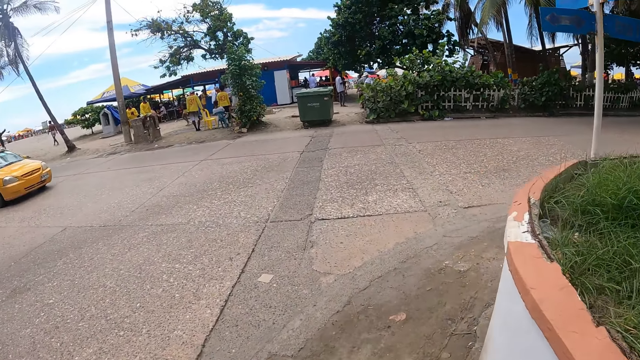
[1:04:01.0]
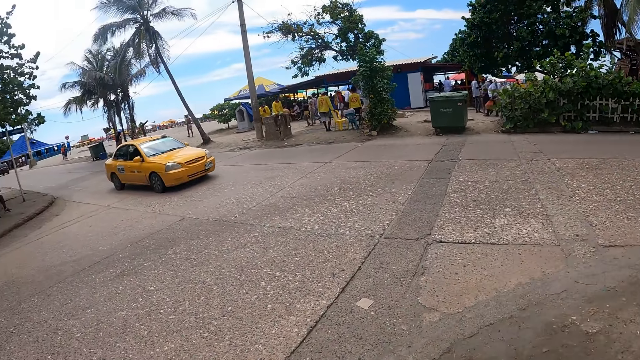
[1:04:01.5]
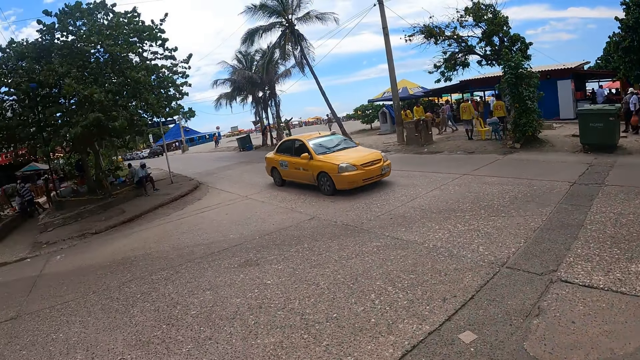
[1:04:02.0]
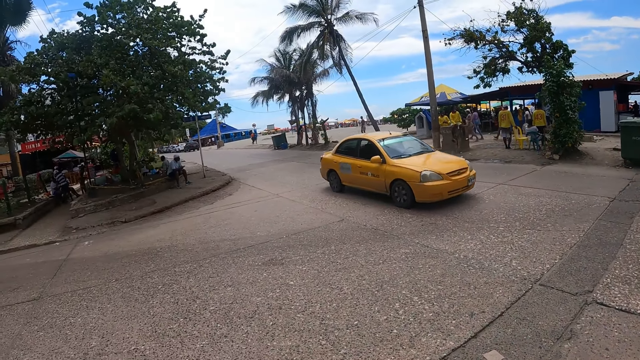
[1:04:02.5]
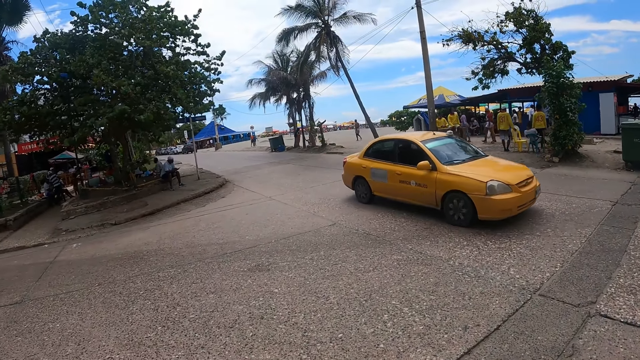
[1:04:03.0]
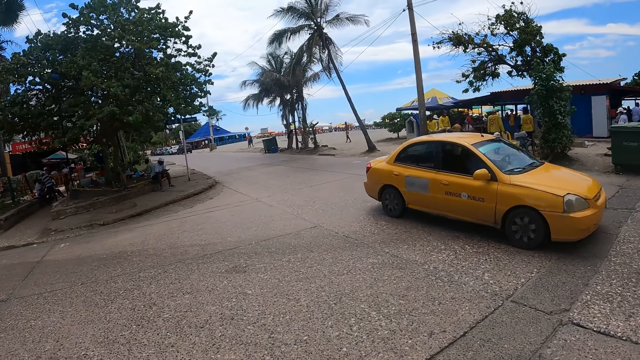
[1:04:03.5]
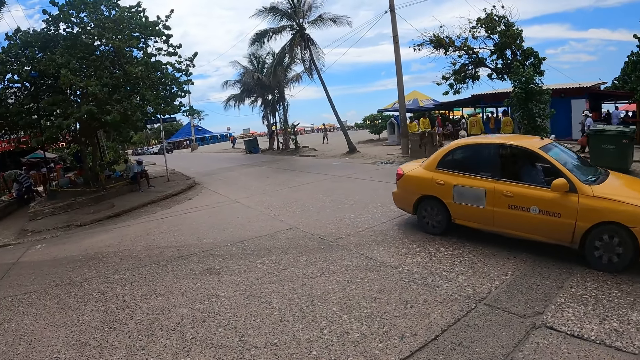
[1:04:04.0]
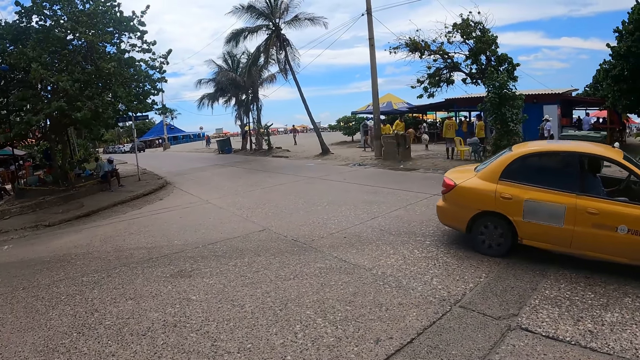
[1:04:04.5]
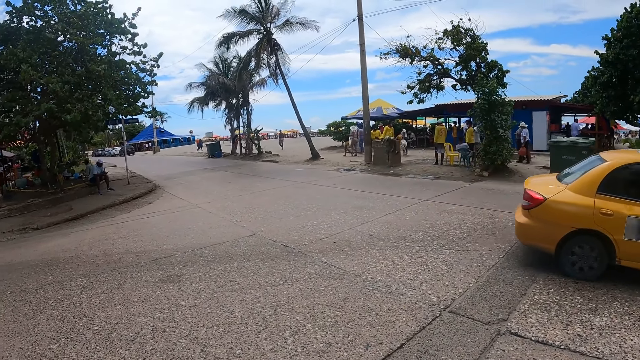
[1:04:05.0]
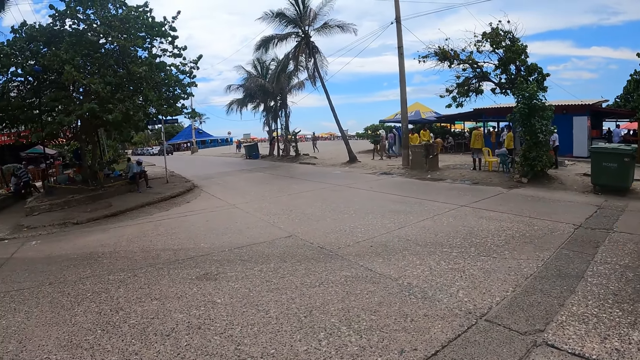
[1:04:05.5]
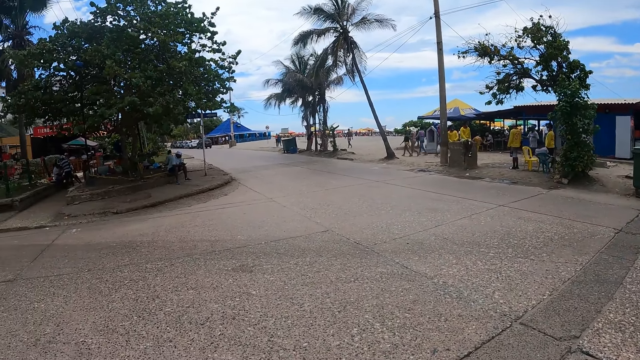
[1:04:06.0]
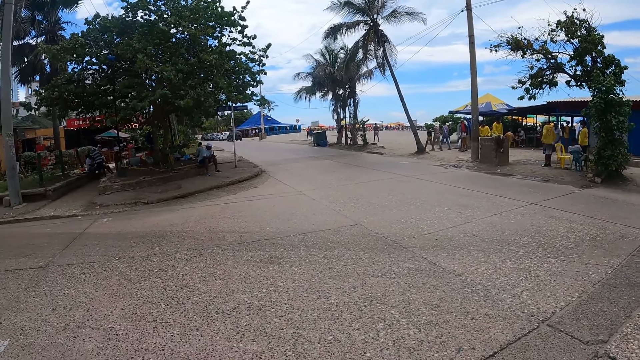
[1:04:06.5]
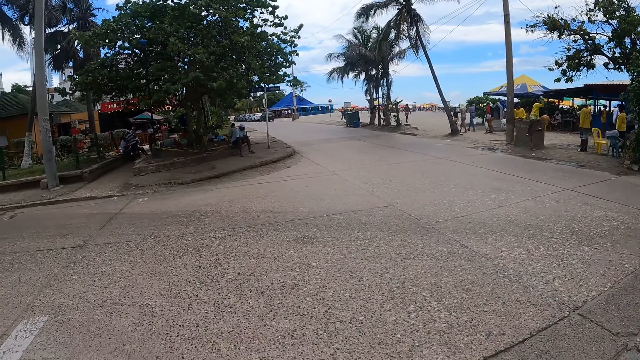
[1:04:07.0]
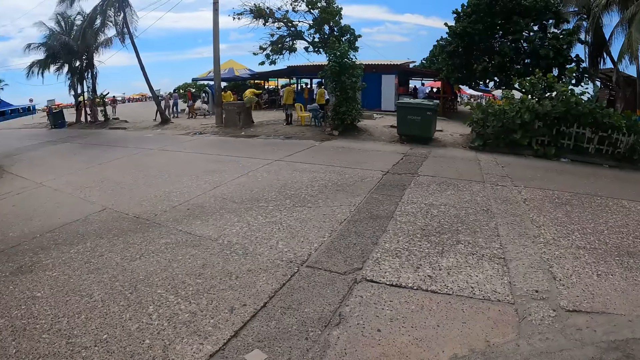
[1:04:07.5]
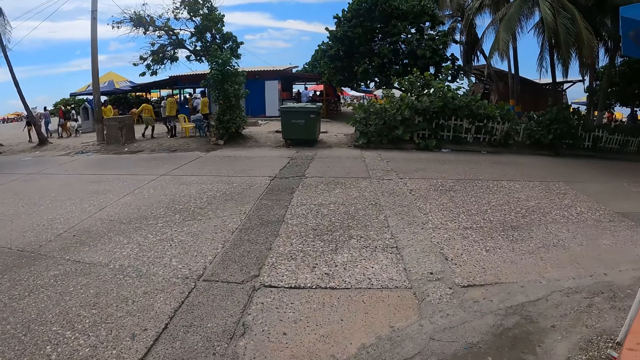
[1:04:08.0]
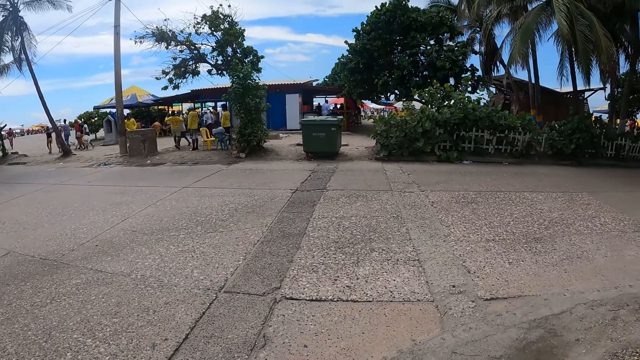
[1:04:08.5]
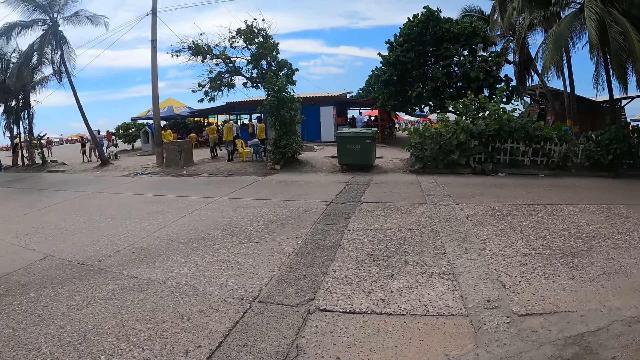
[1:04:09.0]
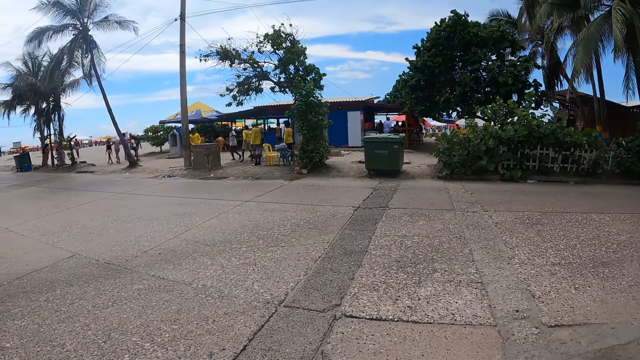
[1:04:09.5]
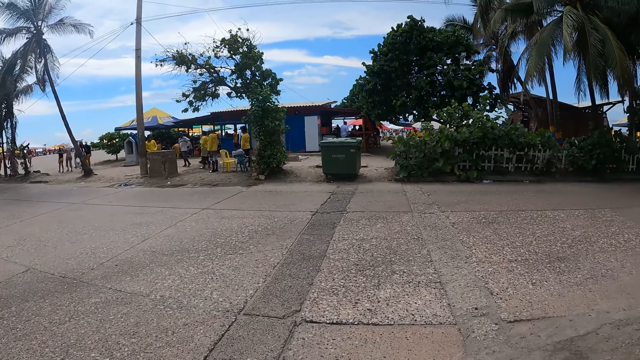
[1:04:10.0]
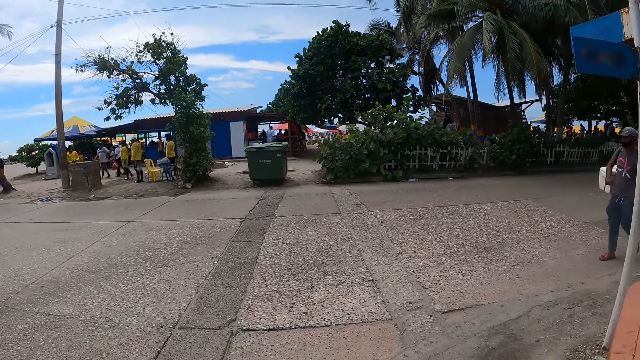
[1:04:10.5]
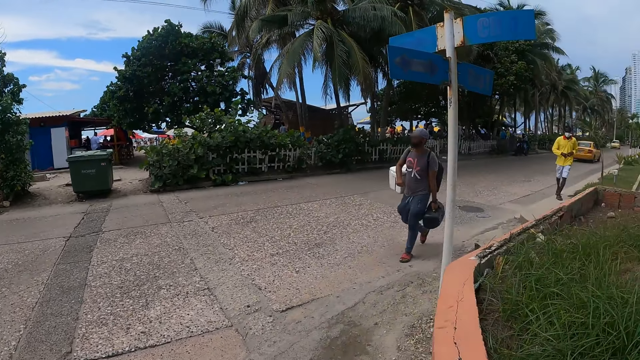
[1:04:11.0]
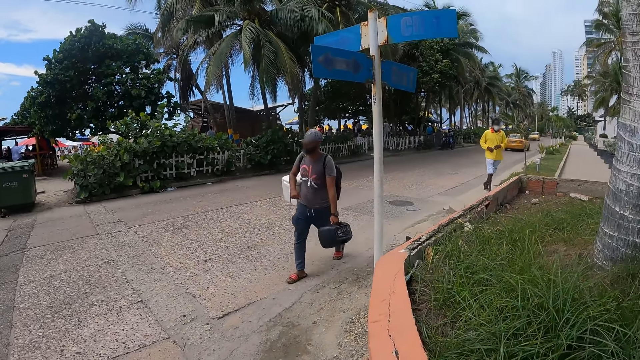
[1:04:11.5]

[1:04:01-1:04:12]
The camera wearer looks around the street. They stand on the sidewalk.

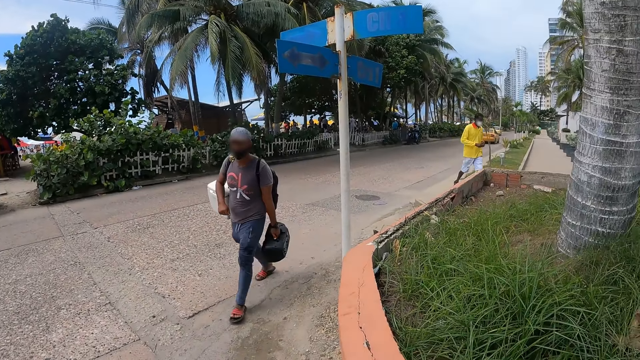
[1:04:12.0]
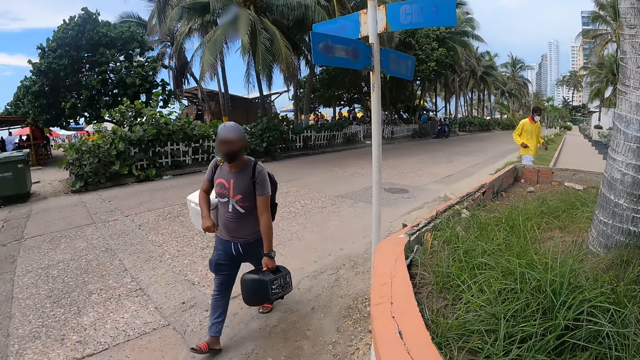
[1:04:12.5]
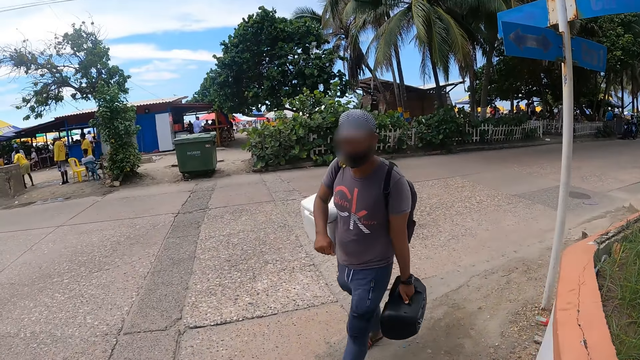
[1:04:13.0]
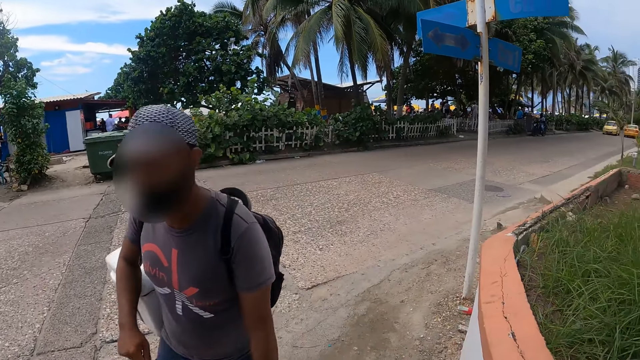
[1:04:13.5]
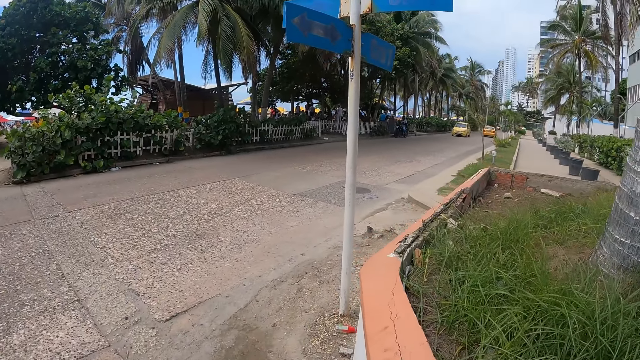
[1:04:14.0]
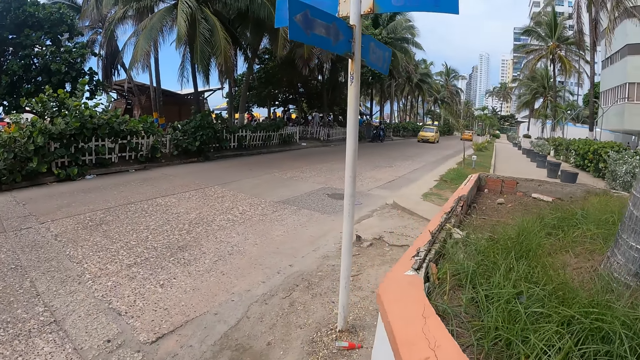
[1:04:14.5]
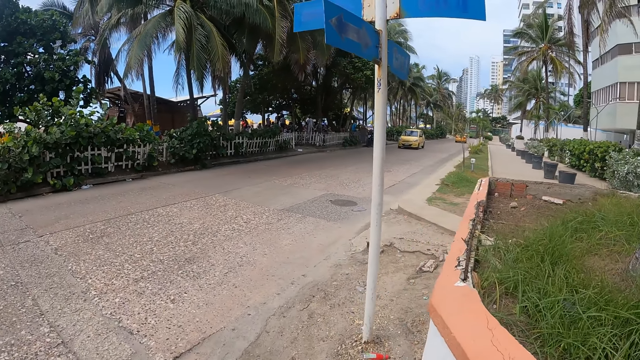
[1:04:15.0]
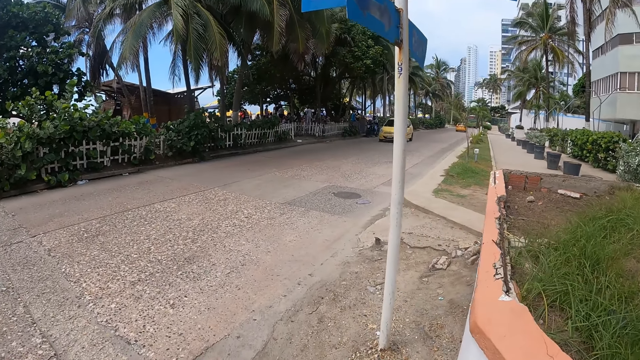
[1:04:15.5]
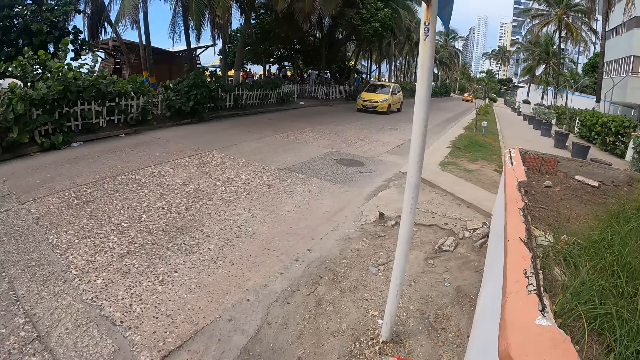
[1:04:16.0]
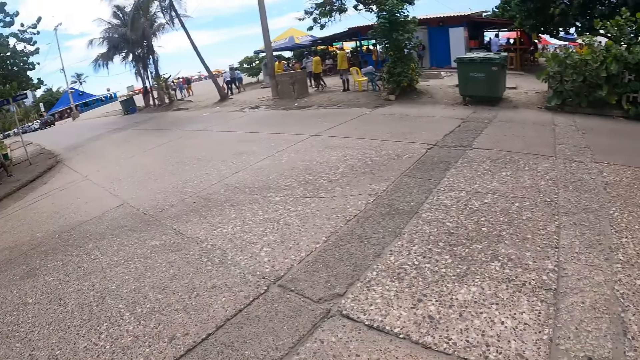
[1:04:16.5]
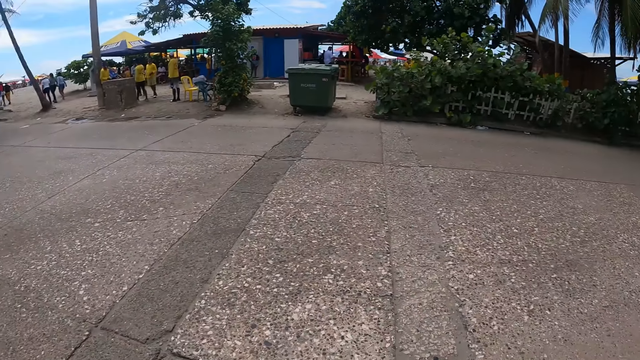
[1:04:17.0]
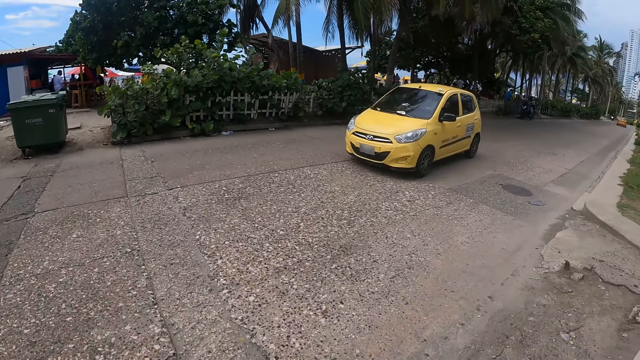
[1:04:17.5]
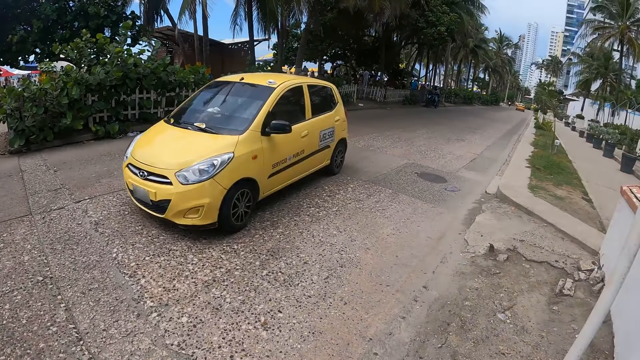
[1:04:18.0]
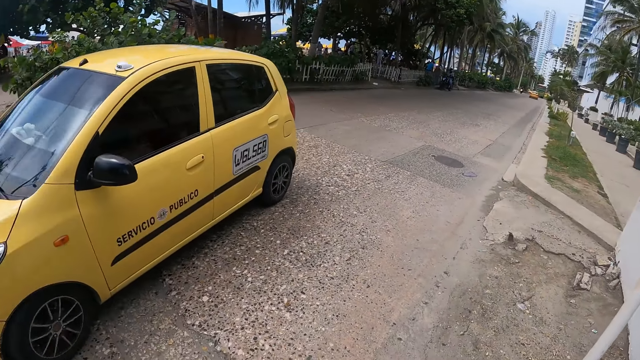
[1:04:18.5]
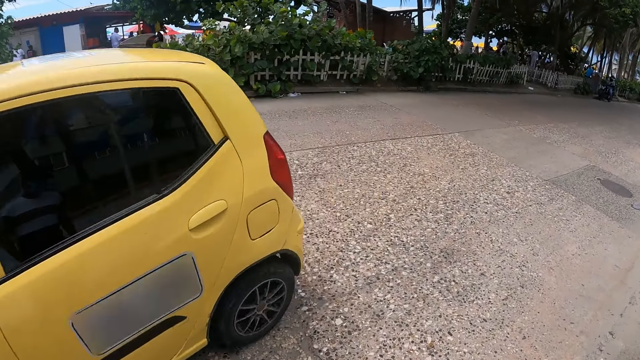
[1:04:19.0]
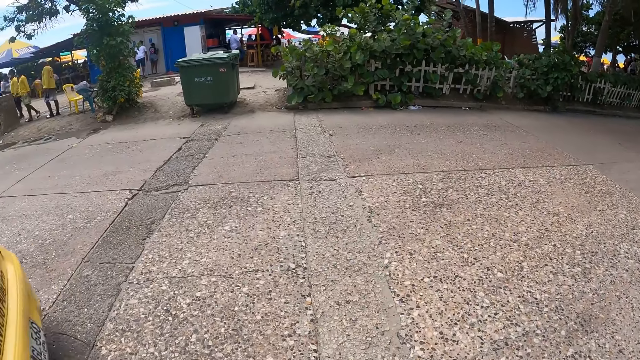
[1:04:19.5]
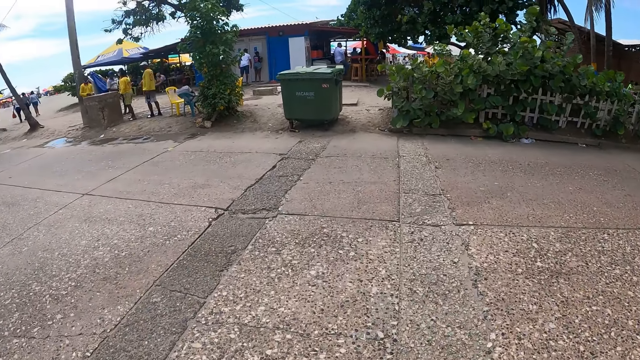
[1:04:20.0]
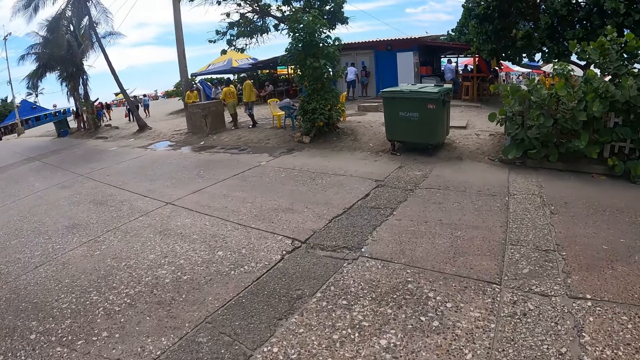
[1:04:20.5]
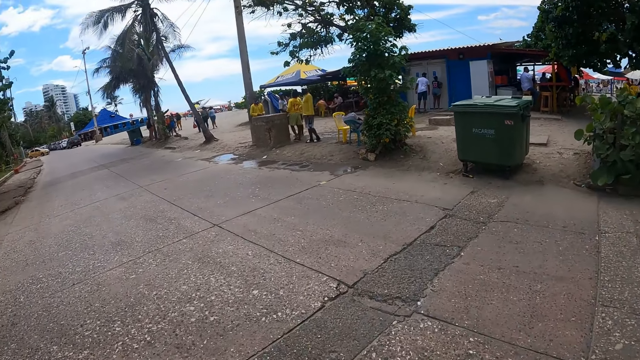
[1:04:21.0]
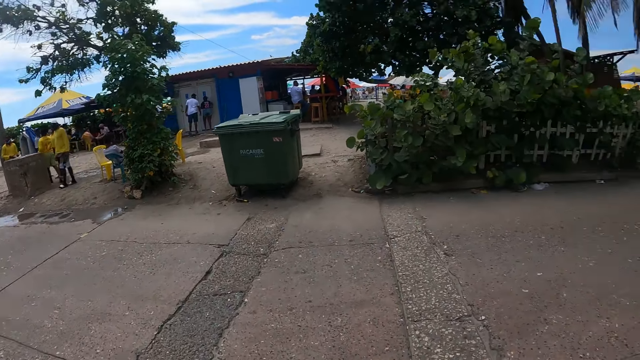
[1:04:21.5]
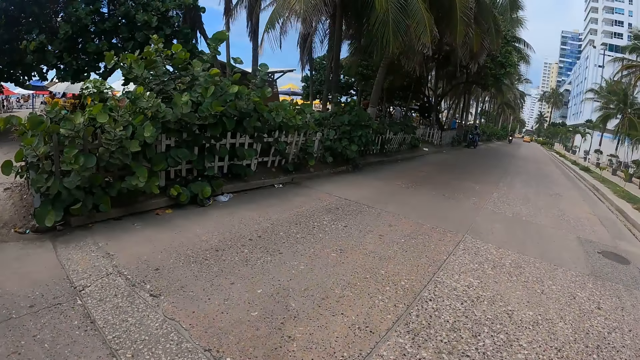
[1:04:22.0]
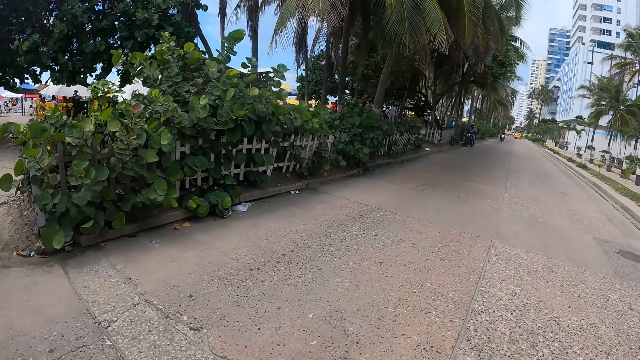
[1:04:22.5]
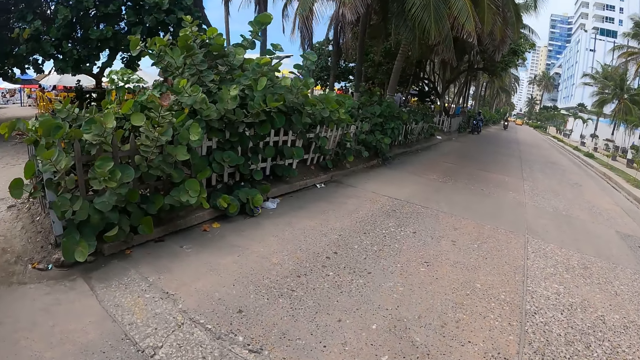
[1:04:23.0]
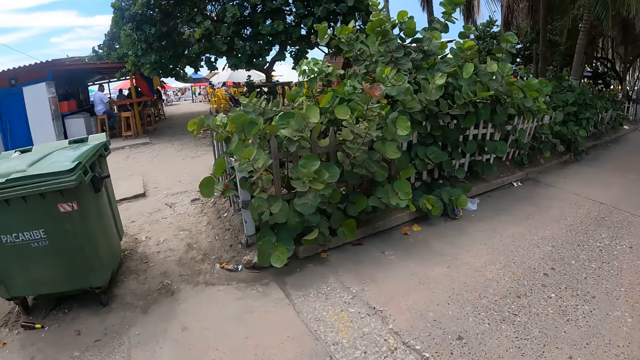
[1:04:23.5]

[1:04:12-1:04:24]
The camera wearer walks on the sidewalk. They look around the street. They cross the street road.
